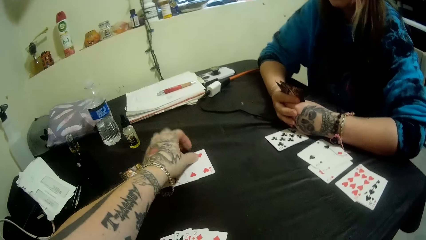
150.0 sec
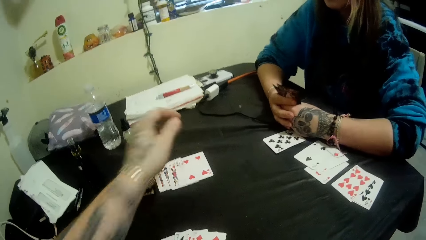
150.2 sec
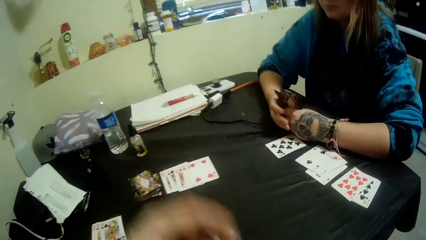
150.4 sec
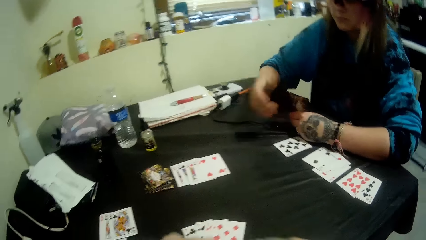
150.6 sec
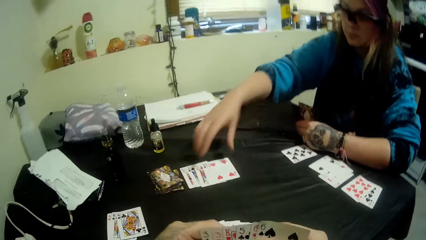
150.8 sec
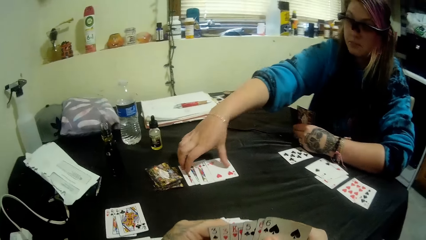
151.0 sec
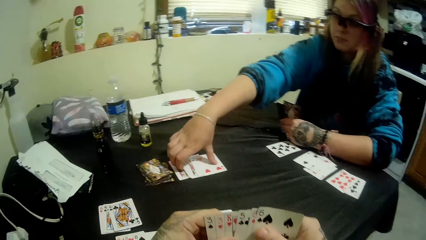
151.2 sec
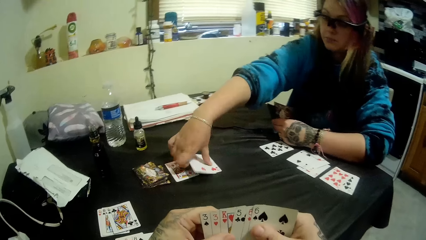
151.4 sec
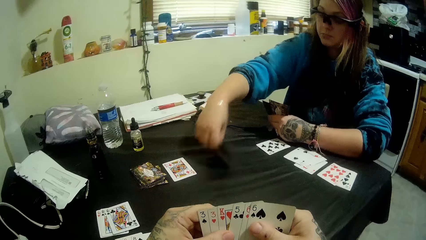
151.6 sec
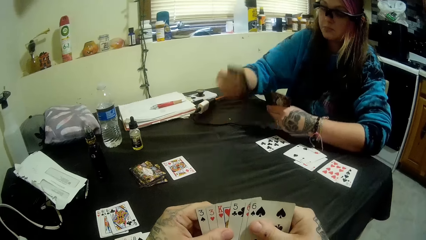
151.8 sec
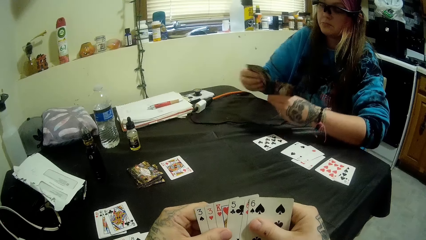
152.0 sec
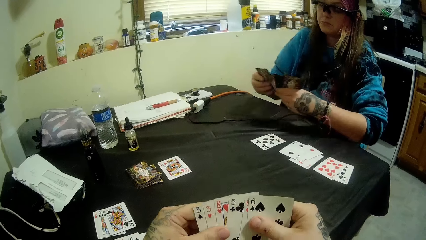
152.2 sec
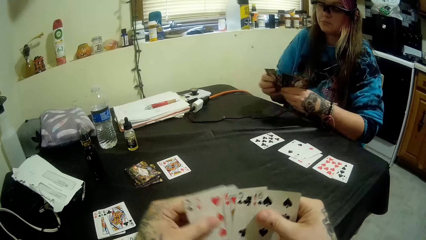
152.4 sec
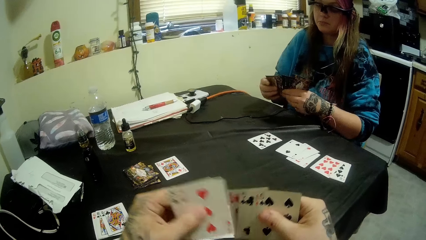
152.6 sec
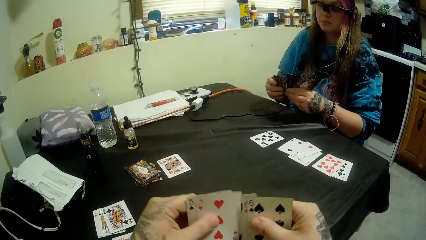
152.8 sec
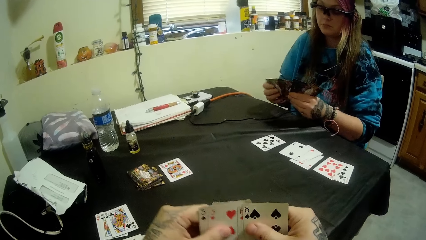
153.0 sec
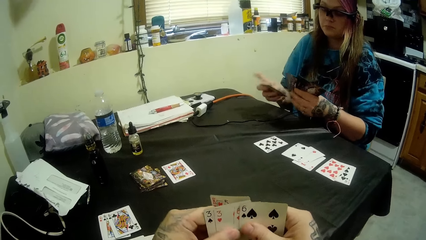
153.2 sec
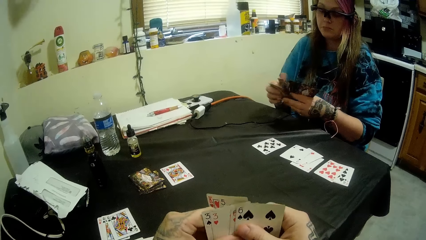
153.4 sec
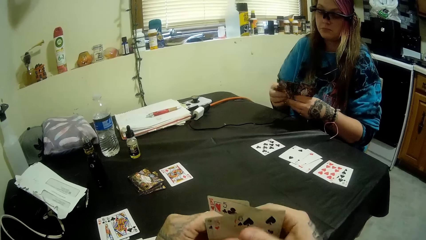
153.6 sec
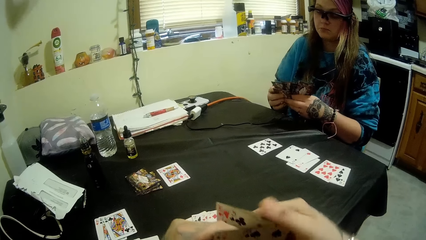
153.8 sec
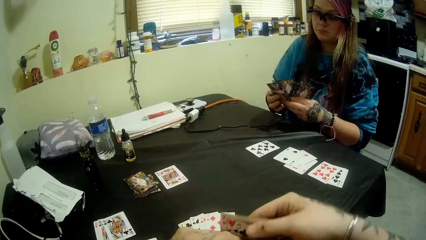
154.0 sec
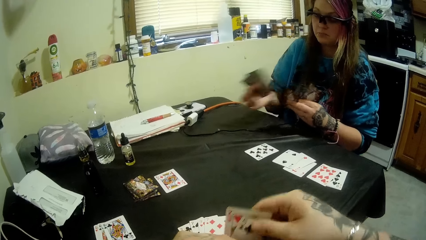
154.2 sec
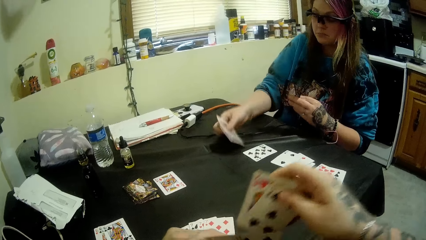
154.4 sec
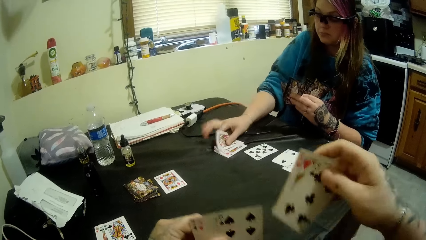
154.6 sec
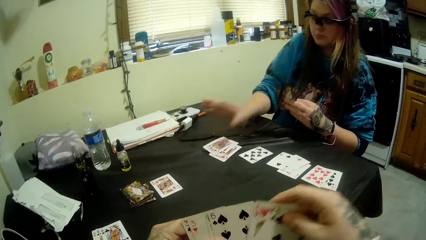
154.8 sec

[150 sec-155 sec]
The camera wearer plays a card to the center of the table. They move the hand away. A woman moves a hand. The woman picks a card. The woman packs some of the played cards from the center of the table. The woman holds the card with the other hand. The woman moves hands. The camera wearer mixes cards. The woman holds cards with the fingers. The camera wearer picks cards. The woman picks cards and puts a card on the table.

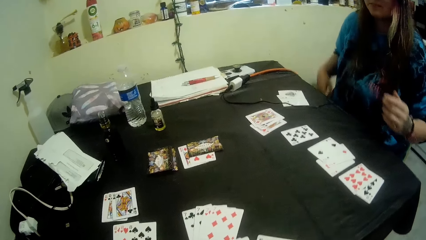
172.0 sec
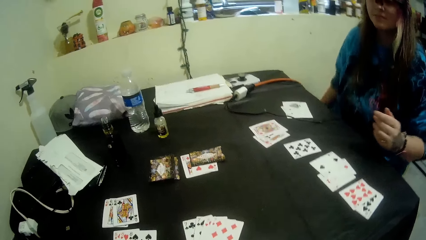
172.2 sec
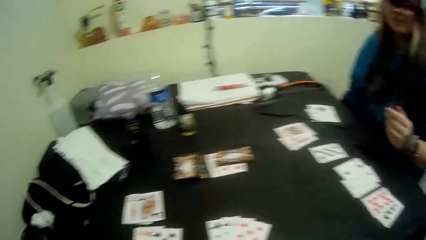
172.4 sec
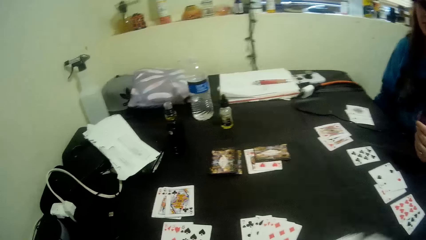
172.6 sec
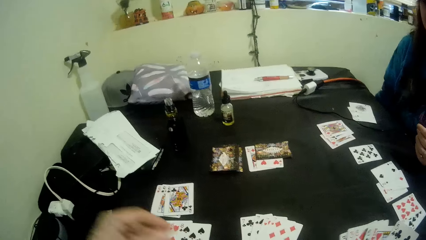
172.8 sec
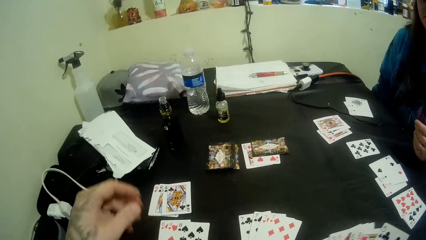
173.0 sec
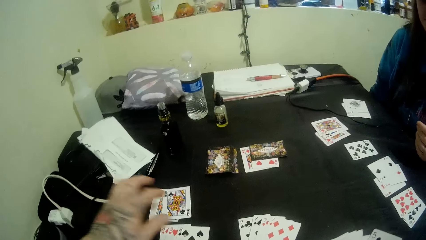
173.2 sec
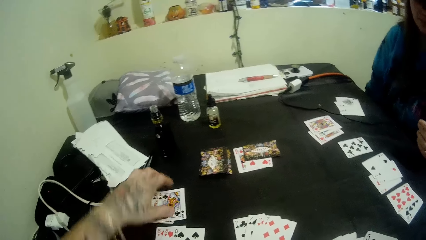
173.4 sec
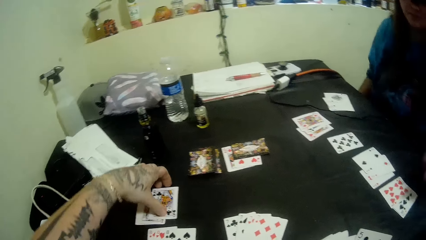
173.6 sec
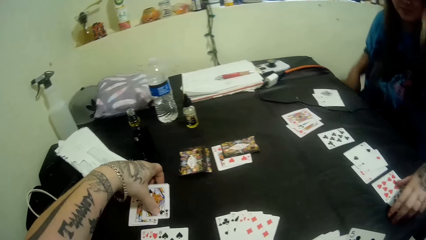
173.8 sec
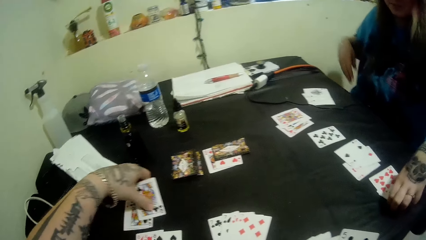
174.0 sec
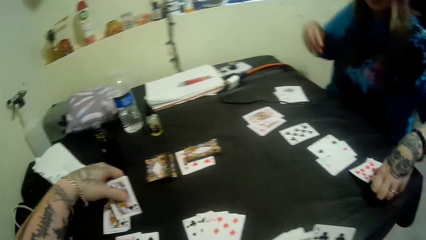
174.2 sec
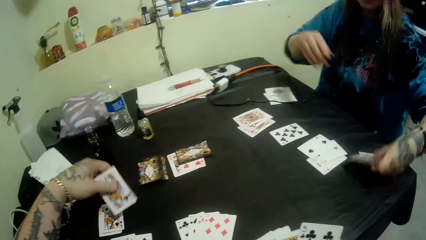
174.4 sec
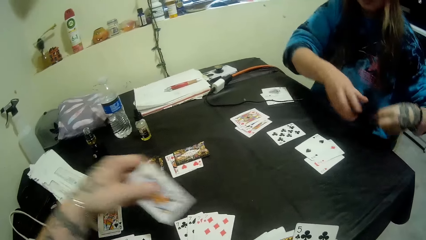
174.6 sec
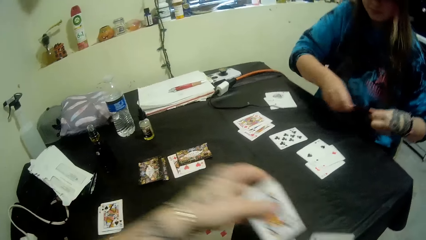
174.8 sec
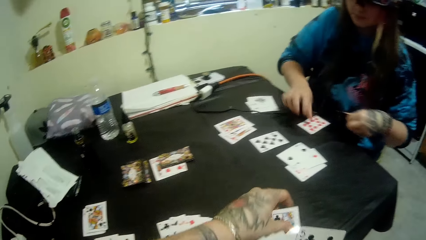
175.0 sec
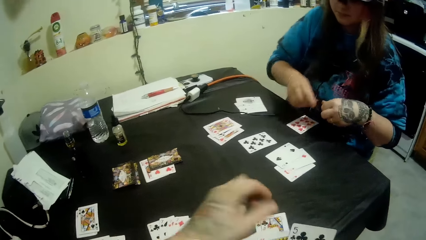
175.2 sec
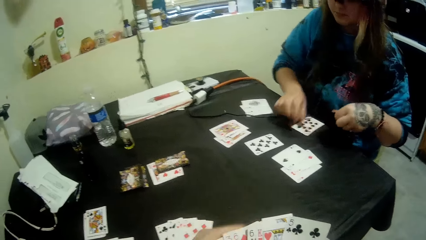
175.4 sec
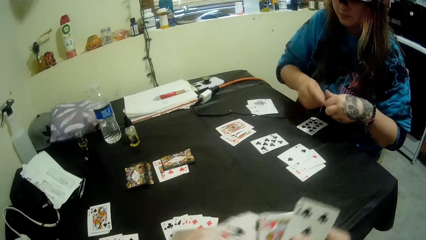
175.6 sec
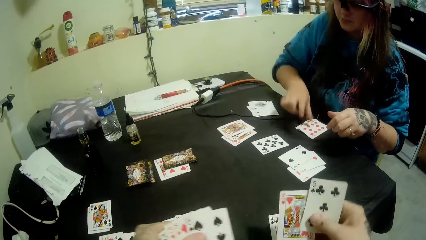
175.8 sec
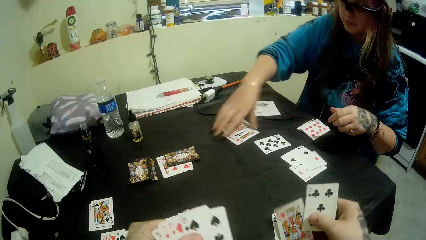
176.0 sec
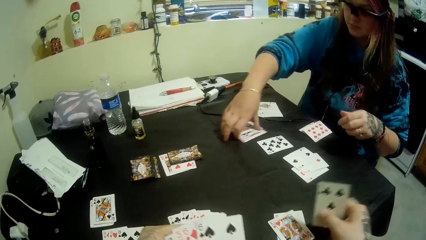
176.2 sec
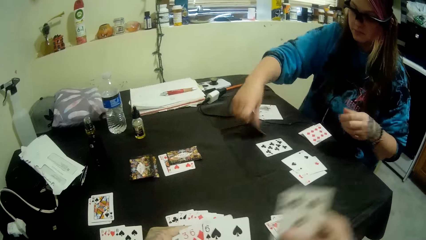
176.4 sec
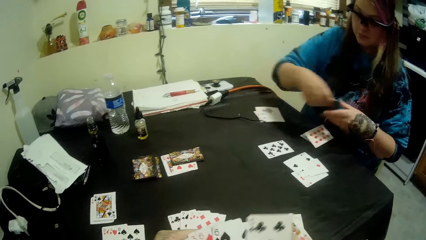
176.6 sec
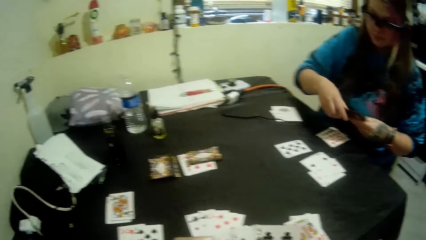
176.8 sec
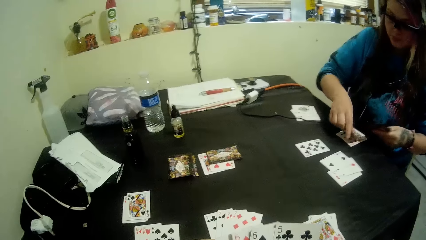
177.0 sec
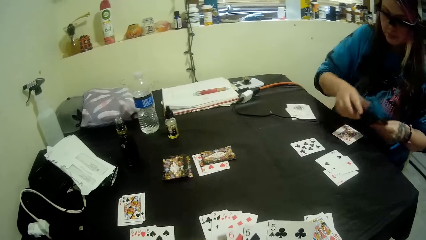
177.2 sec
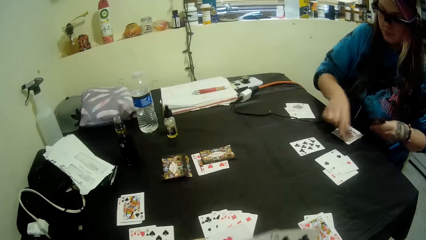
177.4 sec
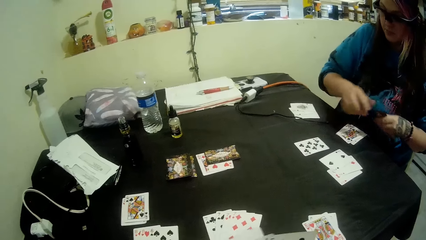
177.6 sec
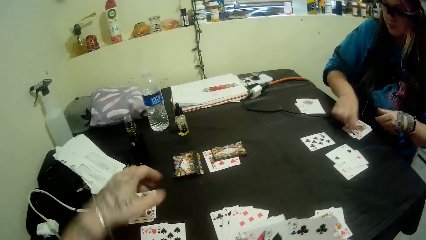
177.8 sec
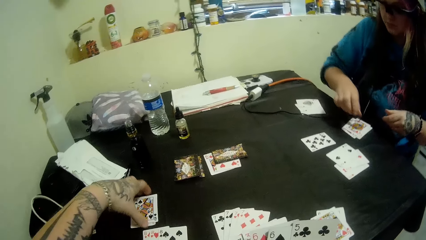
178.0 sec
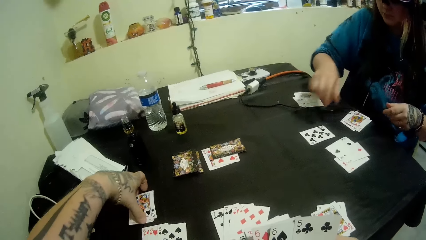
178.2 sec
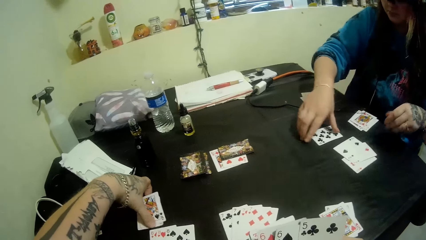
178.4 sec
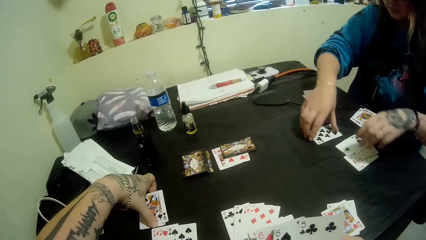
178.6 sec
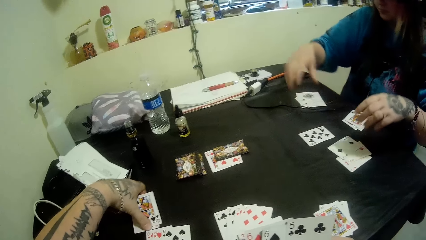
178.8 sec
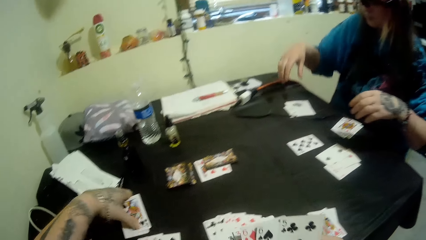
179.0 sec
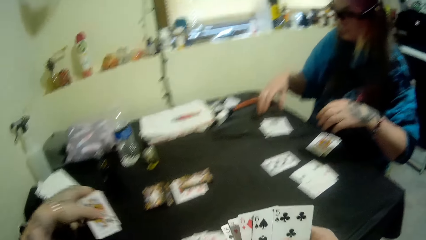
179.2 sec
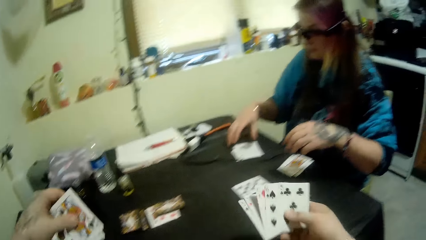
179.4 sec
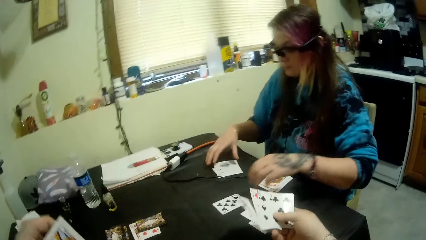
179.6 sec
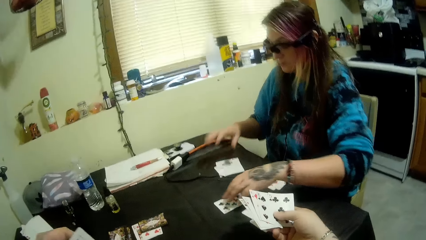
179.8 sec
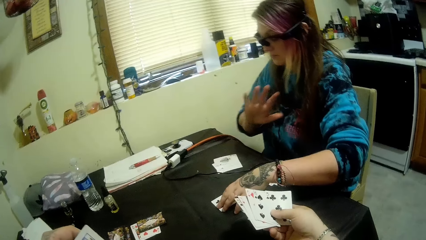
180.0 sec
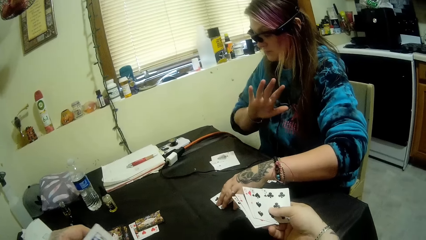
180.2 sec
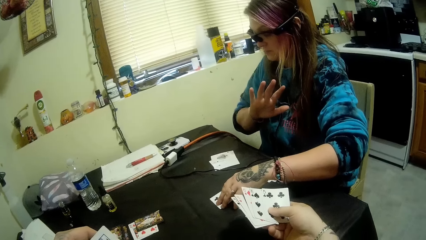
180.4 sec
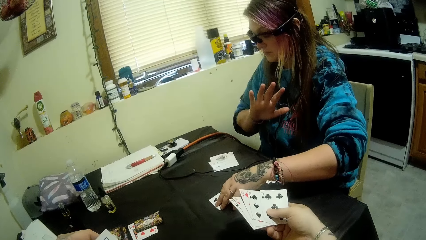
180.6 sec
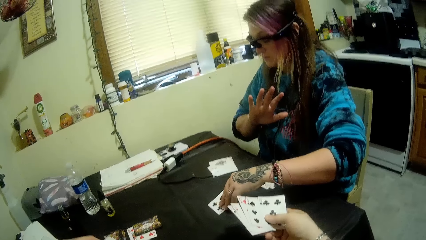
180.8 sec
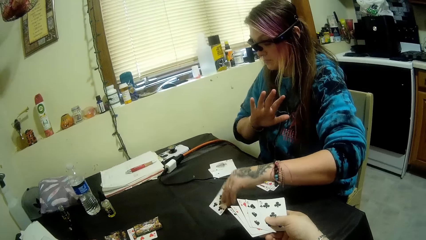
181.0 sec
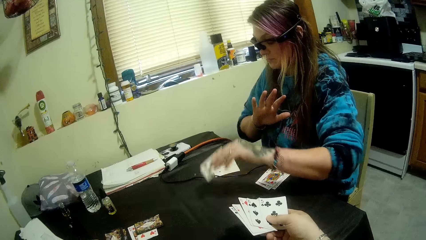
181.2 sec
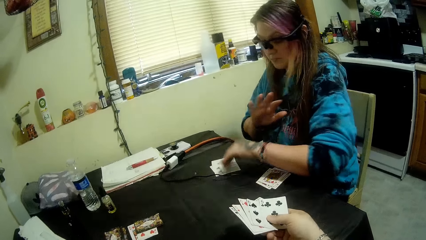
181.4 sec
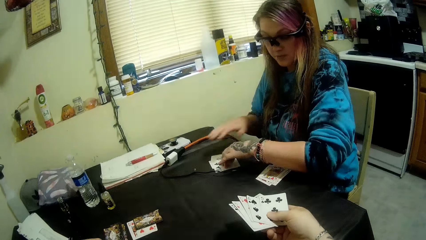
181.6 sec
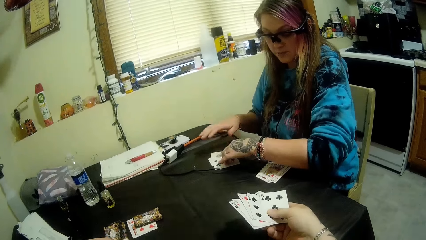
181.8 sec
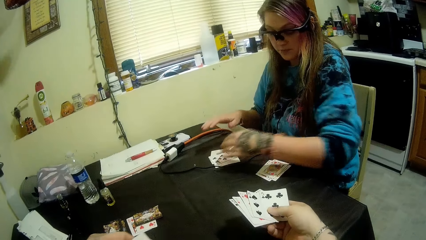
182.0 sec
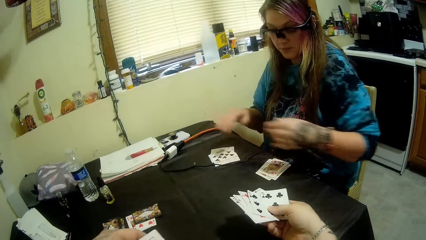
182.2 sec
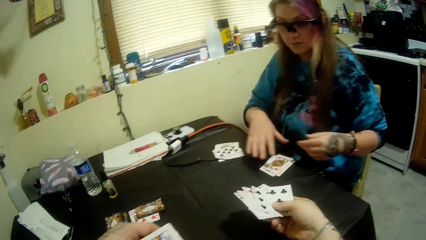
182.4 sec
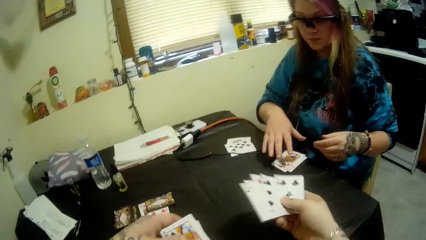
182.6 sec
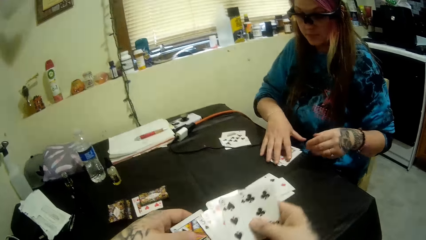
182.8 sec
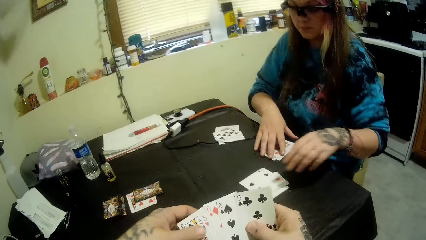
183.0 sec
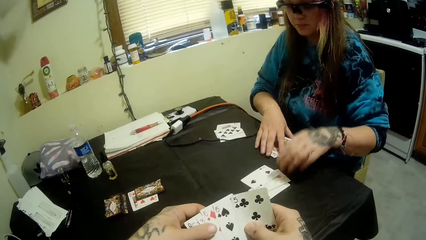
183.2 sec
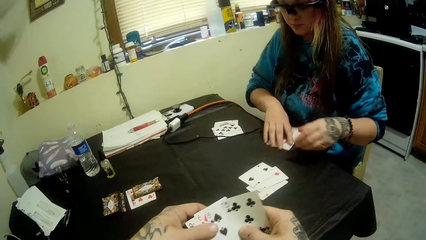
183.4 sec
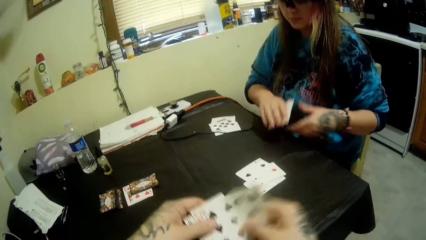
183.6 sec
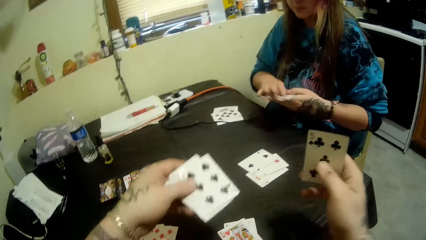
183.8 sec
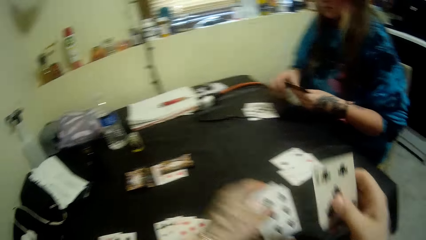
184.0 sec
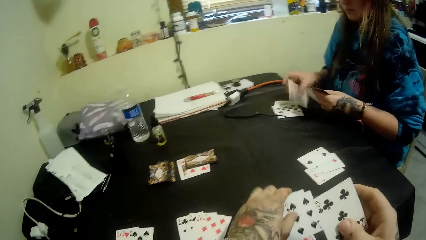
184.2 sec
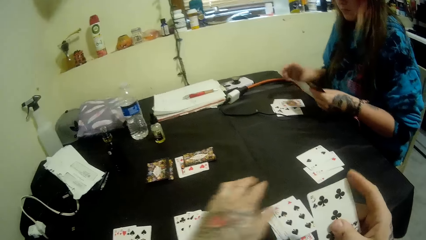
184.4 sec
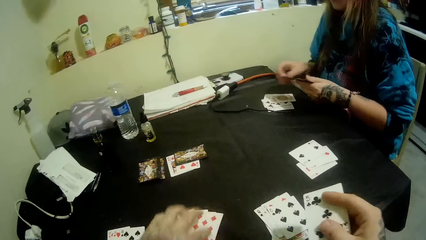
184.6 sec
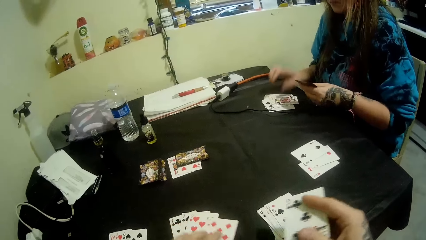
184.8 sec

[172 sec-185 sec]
A woman moves a hand under the table. The camera wearer moves his left hand. He picks up the cards on his side of the table. The woman picks up the cards on her side of the table. The woman moves the other hand. The woman holds the cards with the other hand. The camera wearer puts a card on the table. The woman drops a card. The woman holds a card. The woman arranges the cards on her side of the table. The woman drops a card. The camera wearer arranges the cards on his side of the table. He separates a card. The woman drops a card. The camera wearer puts a card on the table. The woman picks cards. The camera wearer drops cards. He holds cards with the other hand. The woman holds cards with the other hand, drops cards, holds cards, drops a card, holds cards and drops a card. The camera wearer picks cards. The woman picks a card, lifts a hand, picks cards and lifts the other hand. The camera wearer shows the woman some cards. The woman puts a card on the table, lowers the other hand and moves a hand. The camera wearer moves cards. The woman holds cards. The woman moves the other hand. The camera wearer puts the cards together. The woman moves cards. The camera wearer moves his hands apart. The woman puts a card on the table. The camera wearer drops a card on the table.
